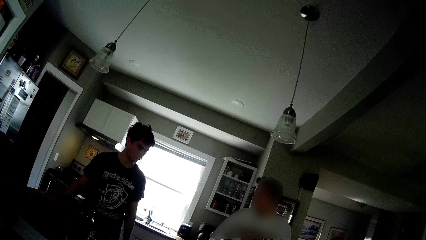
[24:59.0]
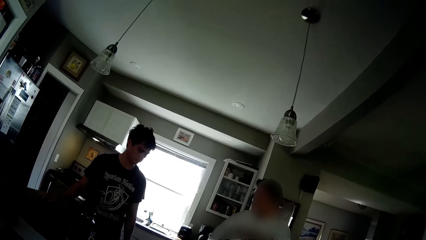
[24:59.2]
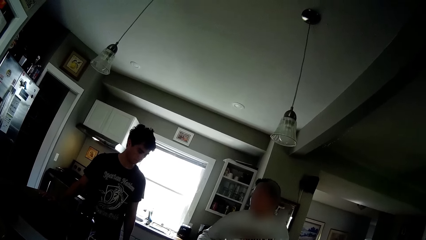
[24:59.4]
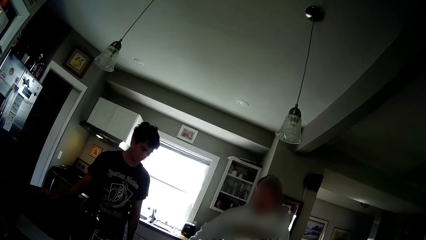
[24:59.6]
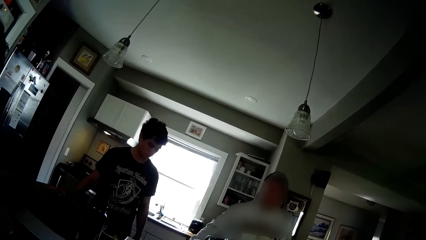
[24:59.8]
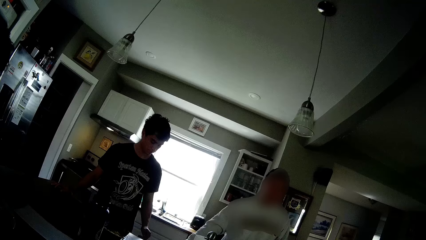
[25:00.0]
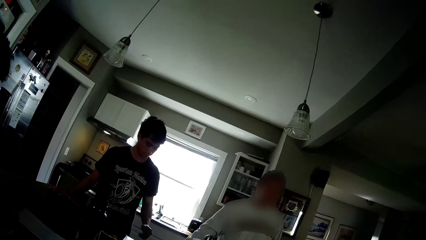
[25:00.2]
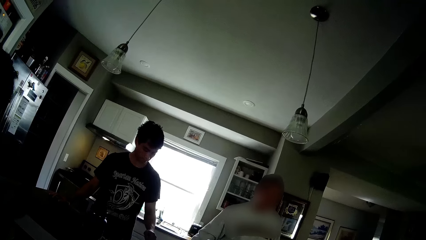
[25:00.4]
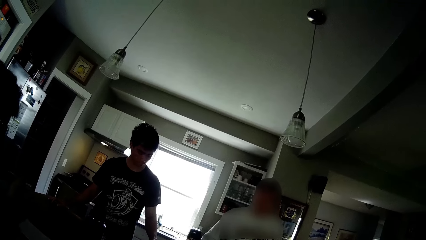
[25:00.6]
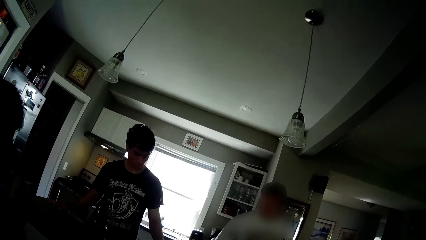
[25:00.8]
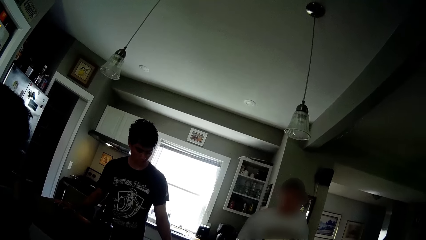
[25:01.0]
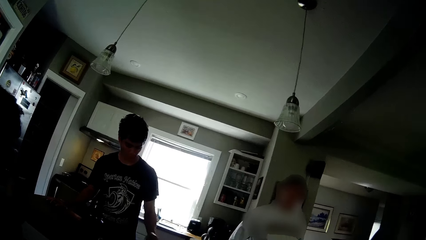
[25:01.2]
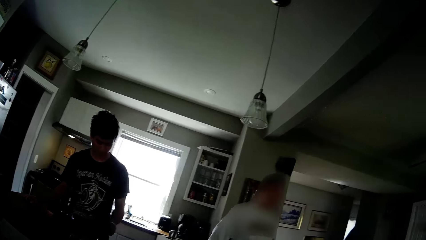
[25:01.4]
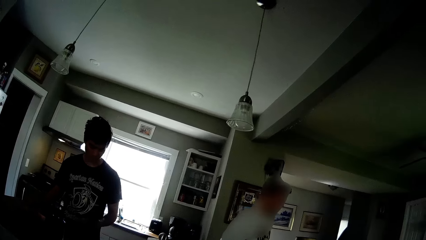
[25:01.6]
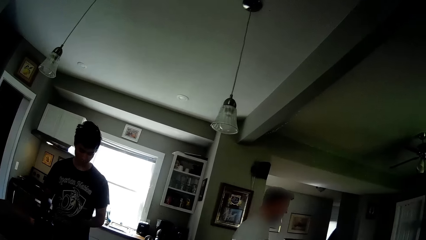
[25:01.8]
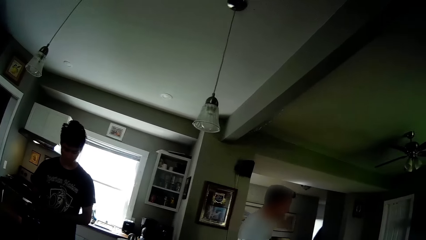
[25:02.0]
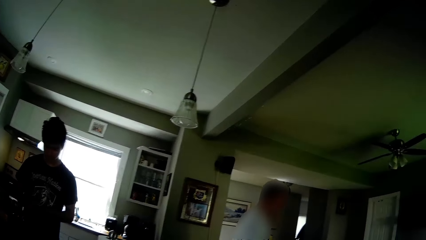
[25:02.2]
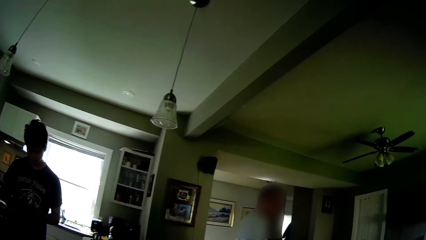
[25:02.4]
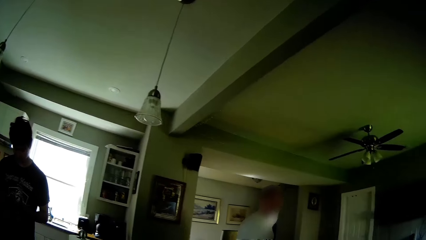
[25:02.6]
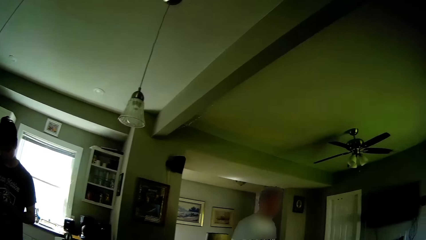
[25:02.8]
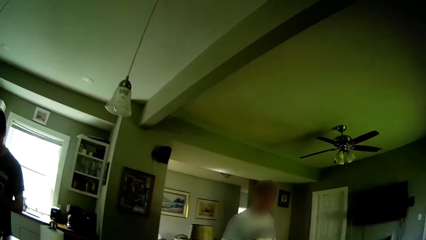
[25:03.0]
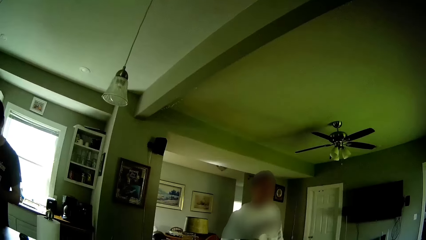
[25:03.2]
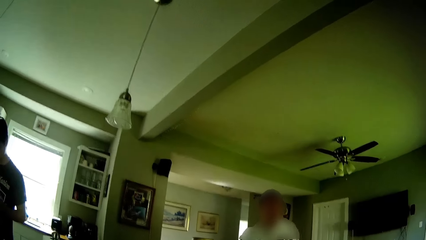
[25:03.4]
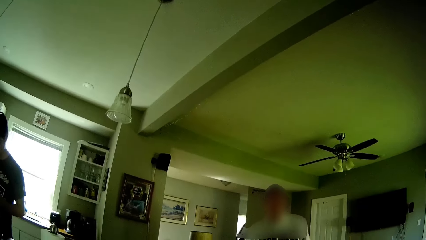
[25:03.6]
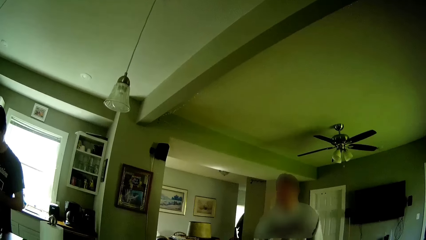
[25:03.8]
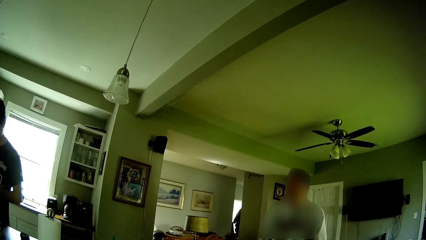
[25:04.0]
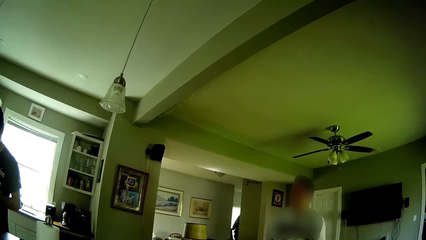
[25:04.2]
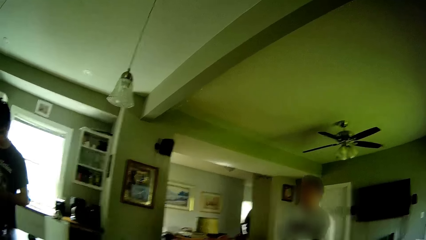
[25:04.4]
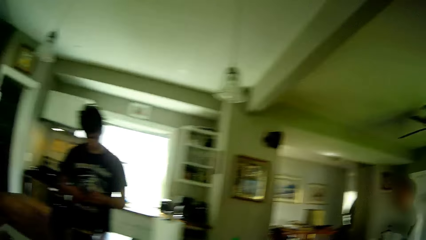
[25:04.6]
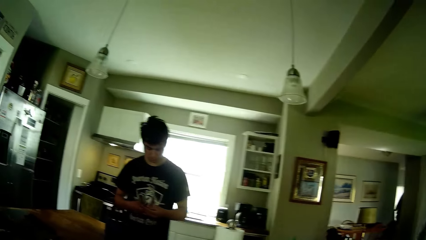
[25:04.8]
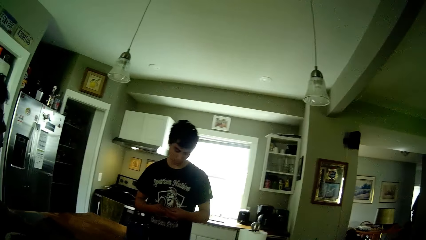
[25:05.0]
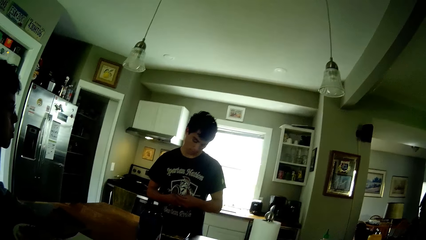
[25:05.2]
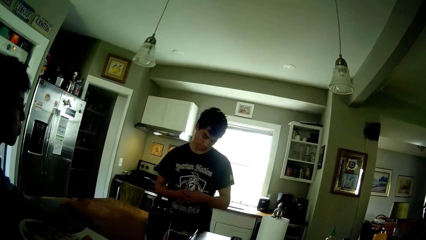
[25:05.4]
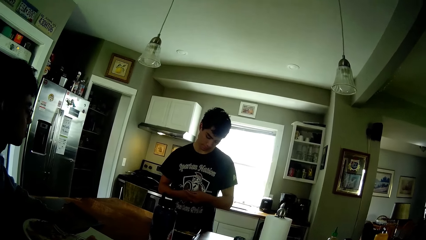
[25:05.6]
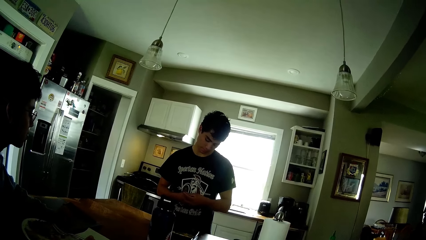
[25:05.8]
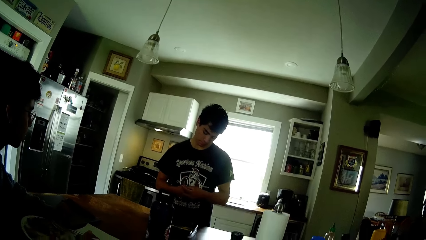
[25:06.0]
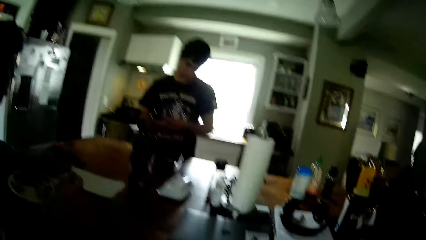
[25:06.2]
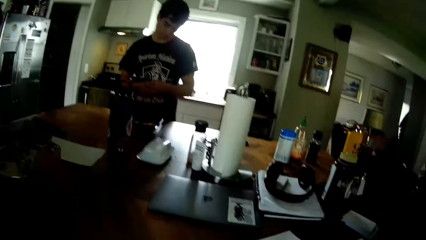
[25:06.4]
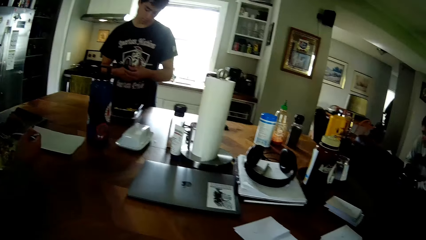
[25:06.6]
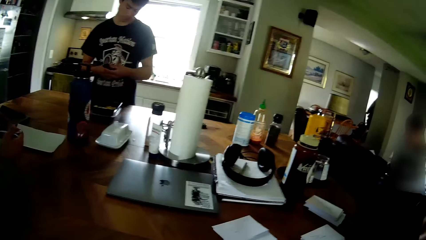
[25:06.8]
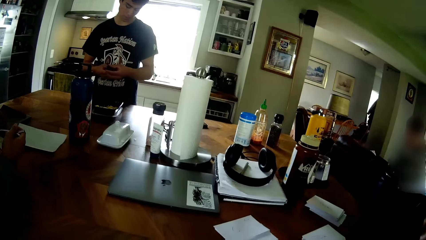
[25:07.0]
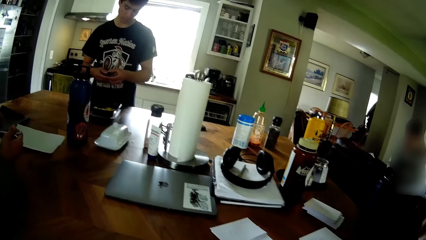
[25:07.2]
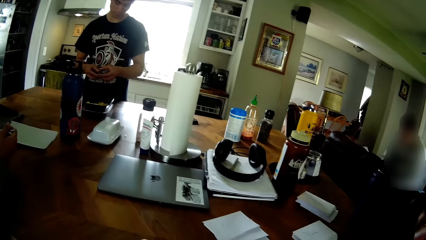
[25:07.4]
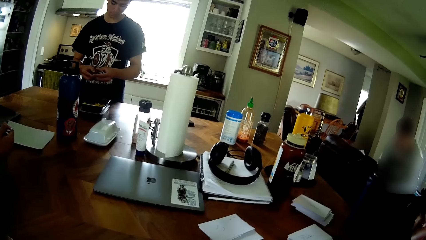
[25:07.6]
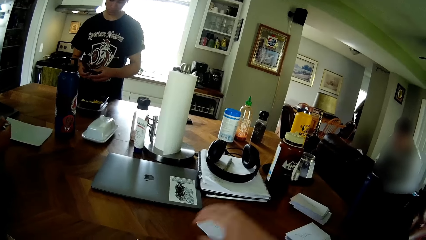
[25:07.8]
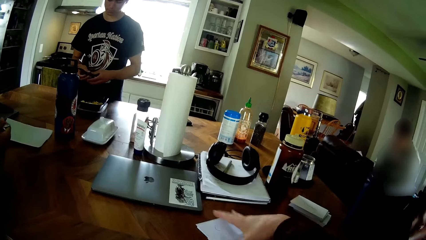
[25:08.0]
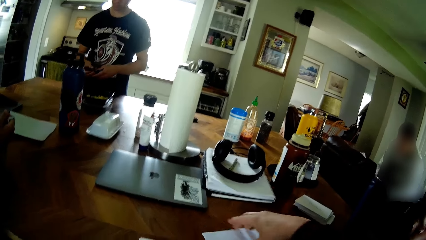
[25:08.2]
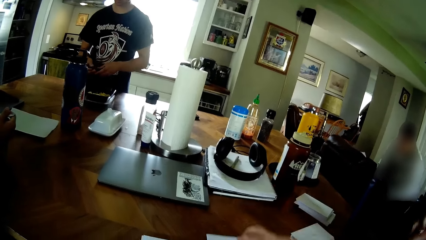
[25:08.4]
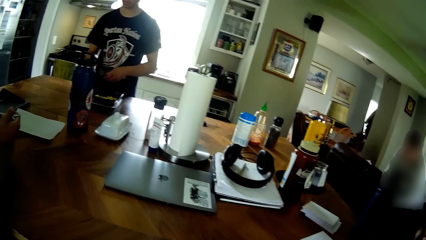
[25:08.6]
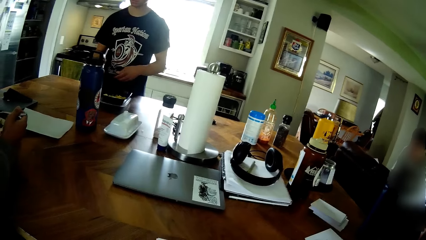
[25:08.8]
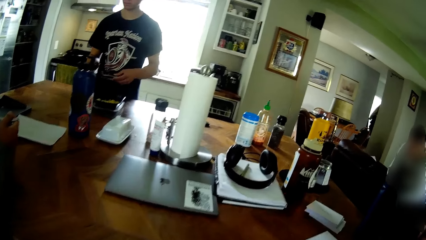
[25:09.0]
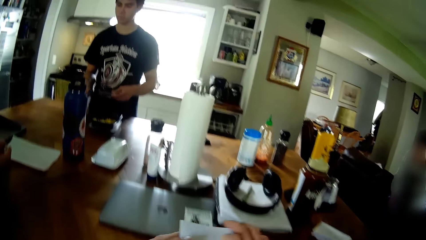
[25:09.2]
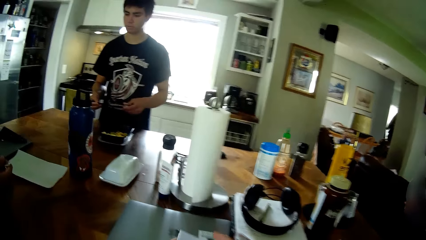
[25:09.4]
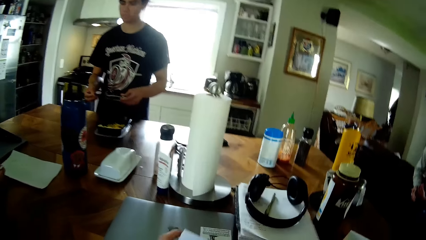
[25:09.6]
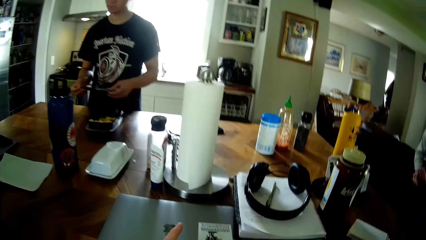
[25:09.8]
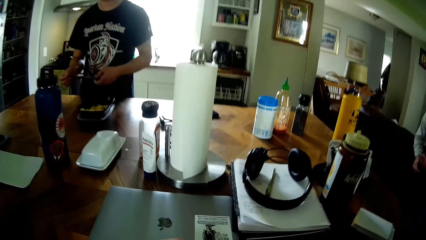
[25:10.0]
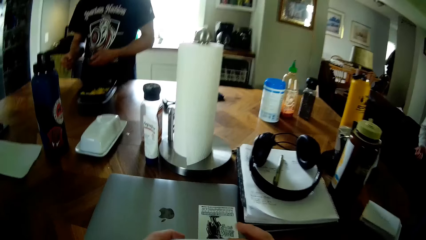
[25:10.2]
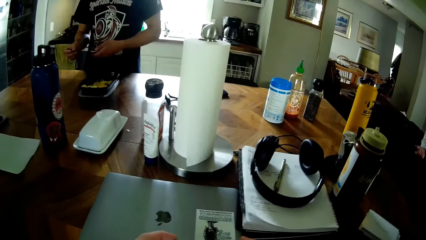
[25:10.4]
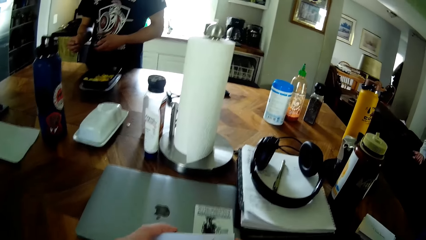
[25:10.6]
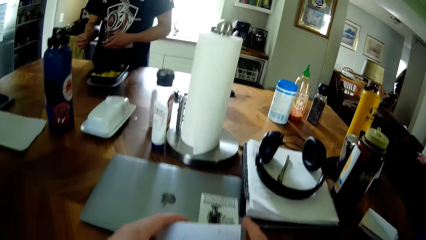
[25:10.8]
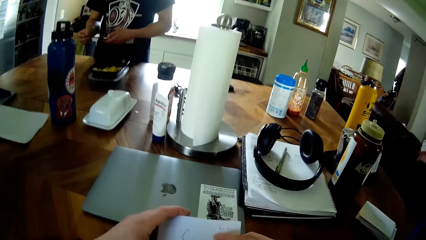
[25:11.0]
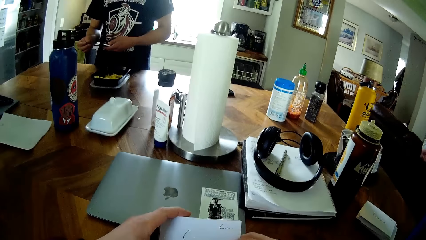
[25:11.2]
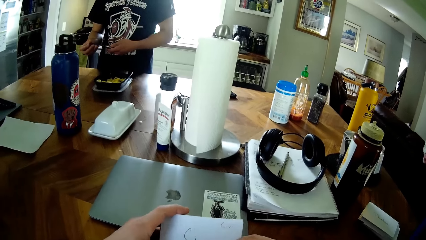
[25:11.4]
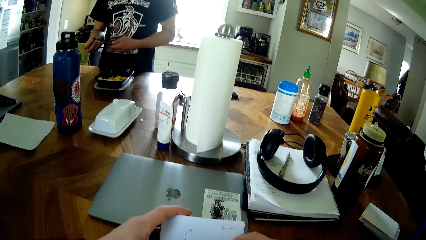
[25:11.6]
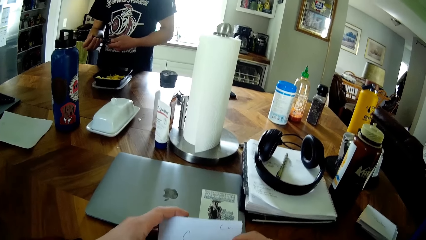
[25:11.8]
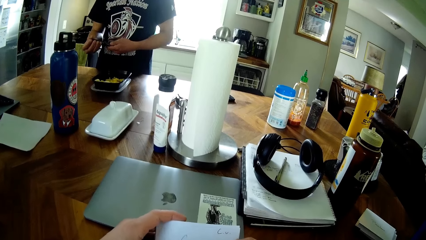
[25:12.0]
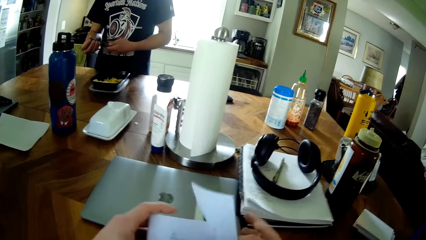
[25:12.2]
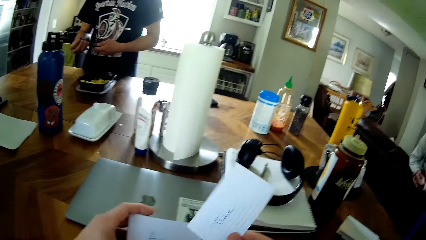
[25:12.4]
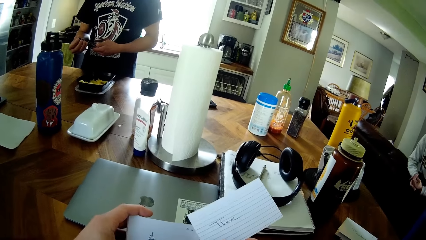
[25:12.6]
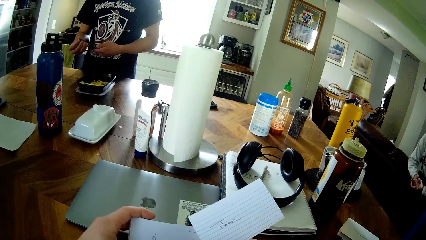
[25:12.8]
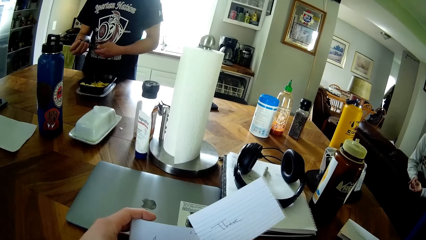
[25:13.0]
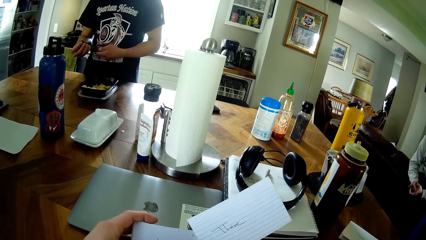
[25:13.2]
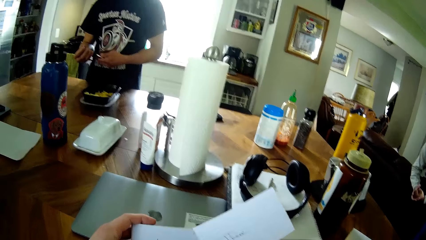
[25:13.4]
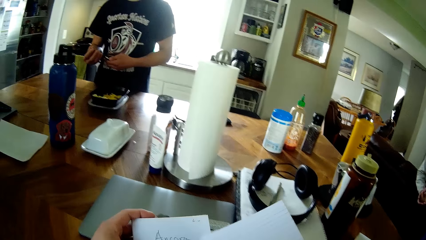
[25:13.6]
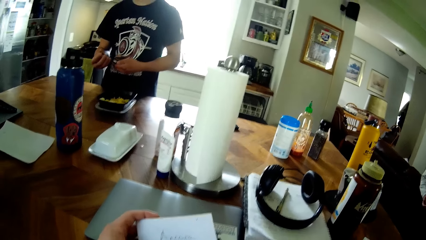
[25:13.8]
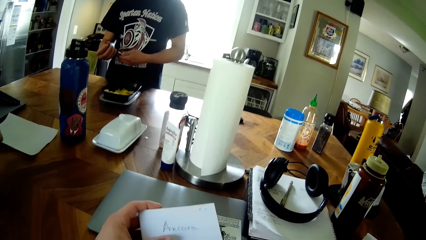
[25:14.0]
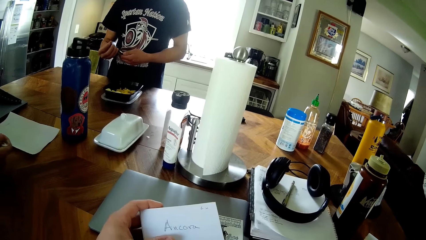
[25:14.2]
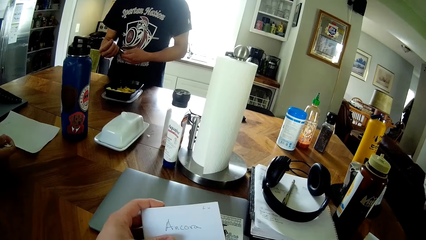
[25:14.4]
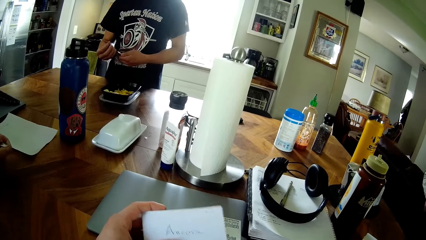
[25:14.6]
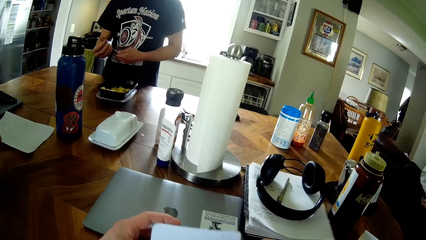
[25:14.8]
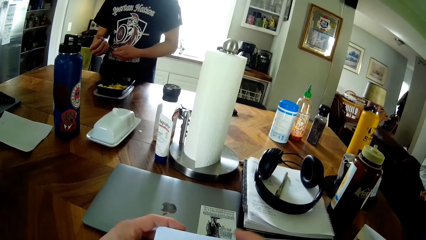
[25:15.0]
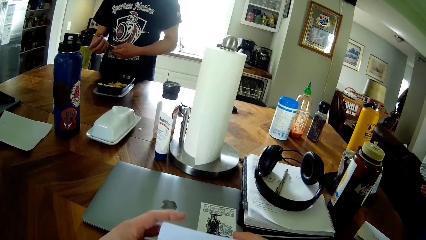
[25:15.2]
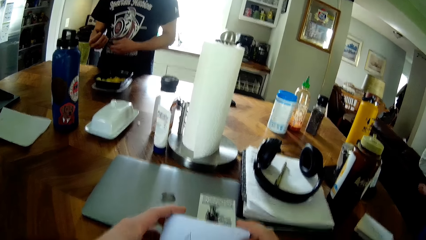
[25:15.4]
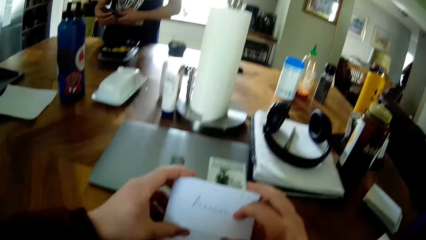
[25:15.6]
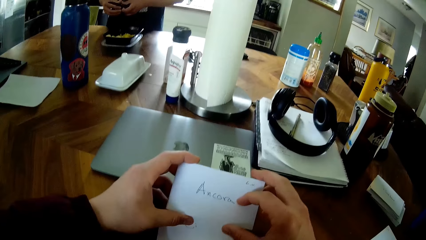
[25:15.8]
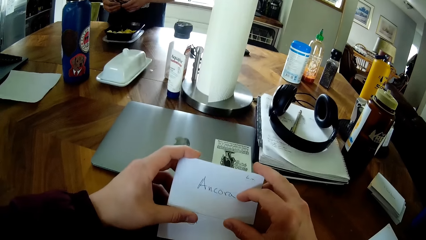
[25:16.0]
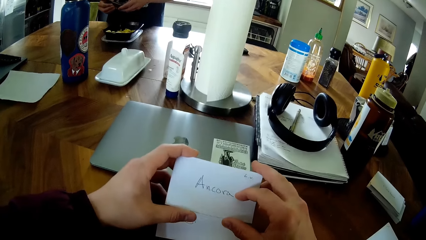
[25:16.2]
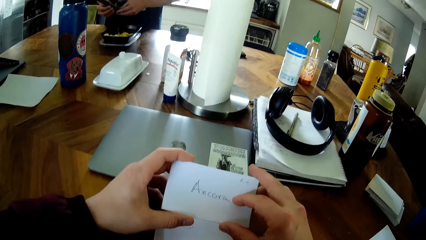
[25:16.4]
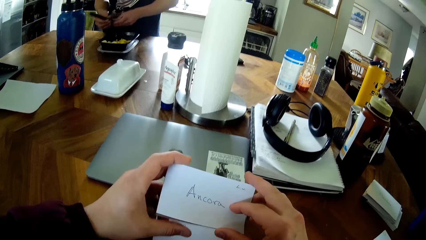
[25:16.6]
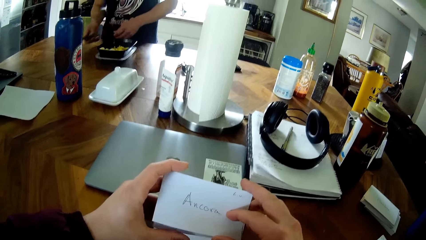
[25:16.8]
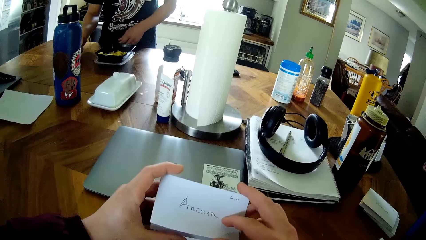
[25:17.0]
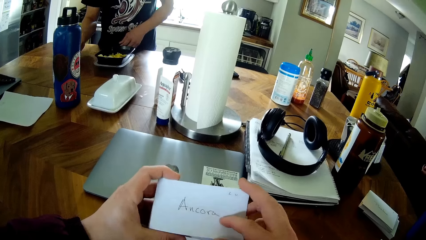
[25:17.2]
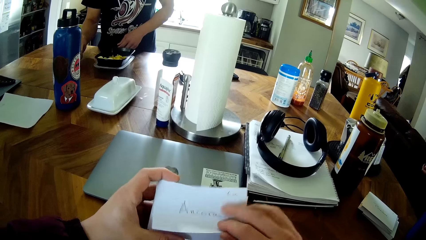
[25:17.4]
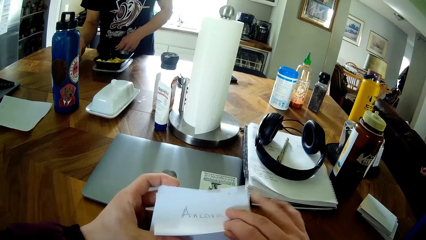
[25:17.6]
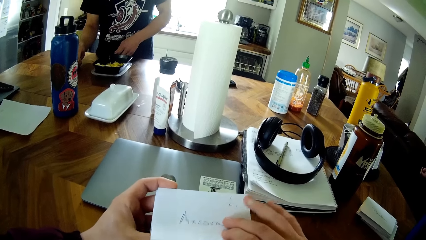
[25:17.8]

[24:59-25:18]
A man picks up the knife on the table with his right hand. Another man walks in the room and stands at a point in the room. The first man holds the knife with both hands. He turns the knife in his hands. The camera wearer picks up a stack of papers or cards on the table with his right hand. He passes the papers in his right hand to his left hand. He reads the cards in his hands. He removes a paper from the papers in his left hand with his right hand. He reads the cards in his hands. He drops the card in his right hand on the table. He reads the card in his hands. The first man drops the knife on the table with his right hand. The camera wearer removes a paper from the papers in his left hand with his right hand.
